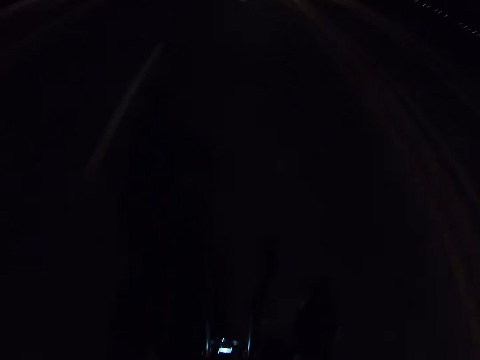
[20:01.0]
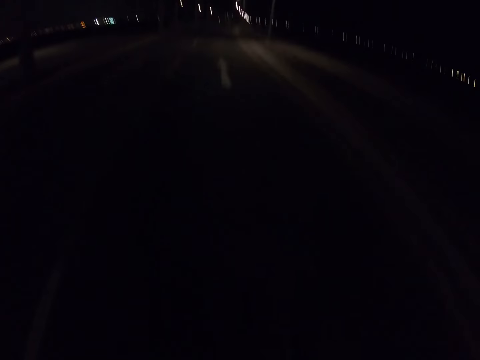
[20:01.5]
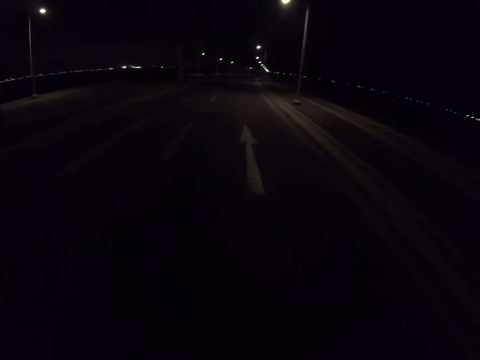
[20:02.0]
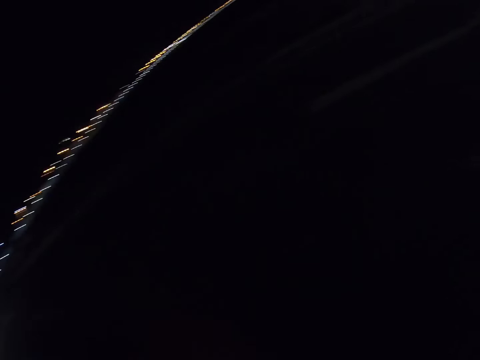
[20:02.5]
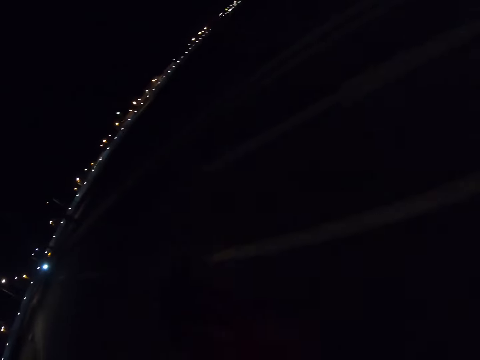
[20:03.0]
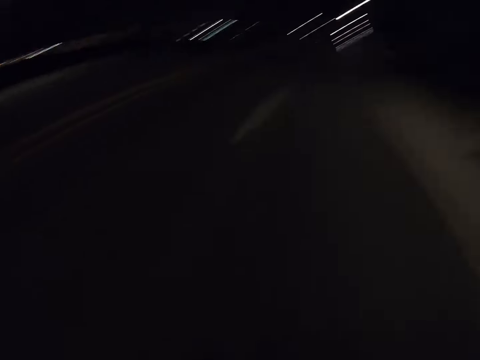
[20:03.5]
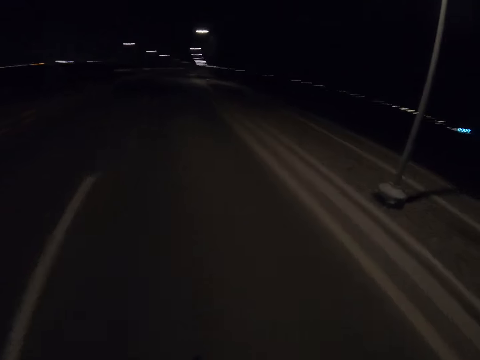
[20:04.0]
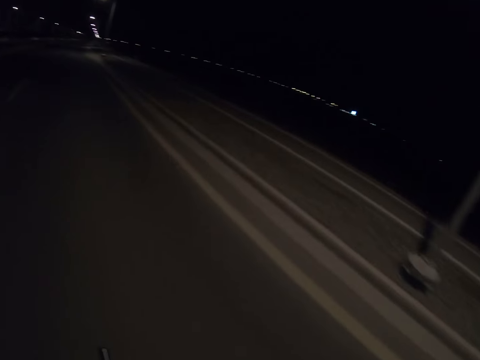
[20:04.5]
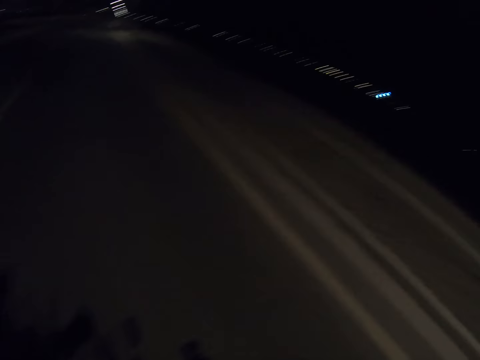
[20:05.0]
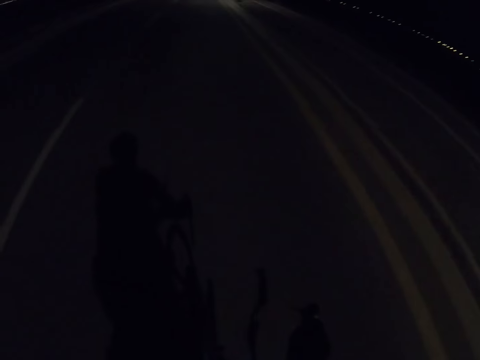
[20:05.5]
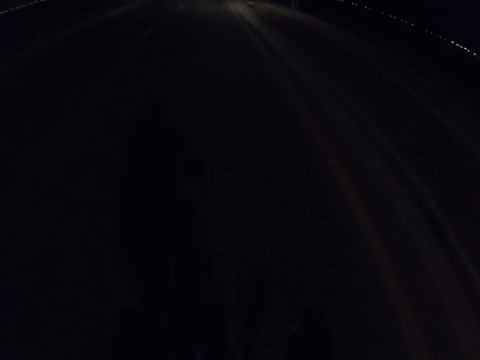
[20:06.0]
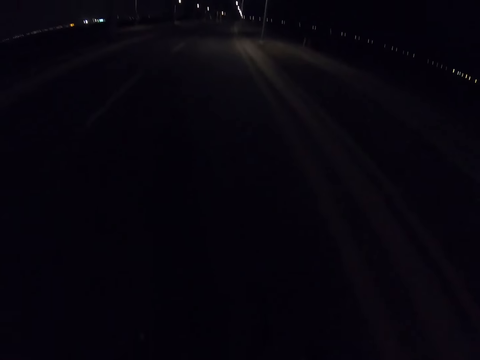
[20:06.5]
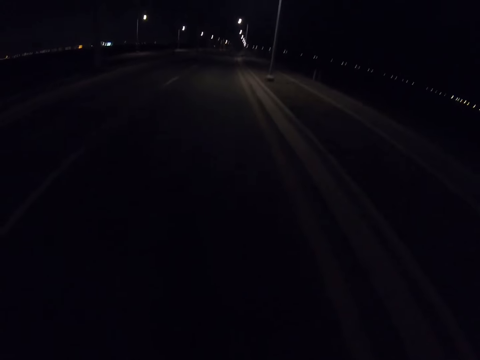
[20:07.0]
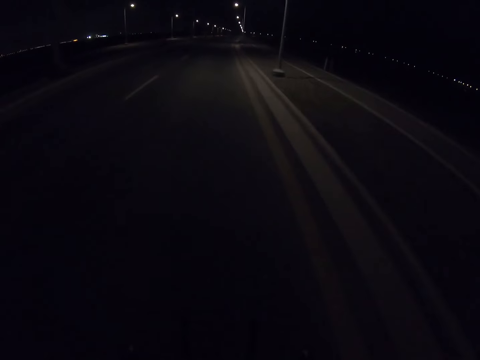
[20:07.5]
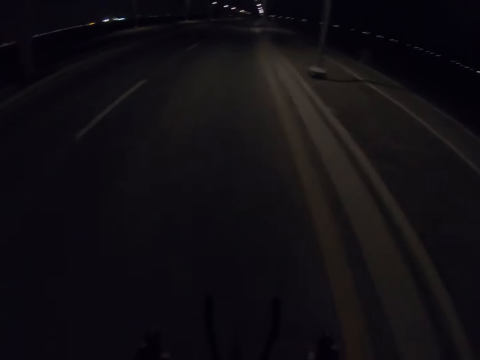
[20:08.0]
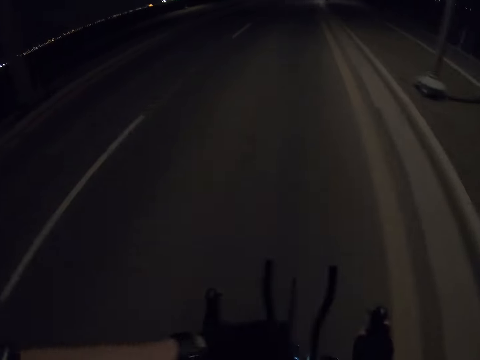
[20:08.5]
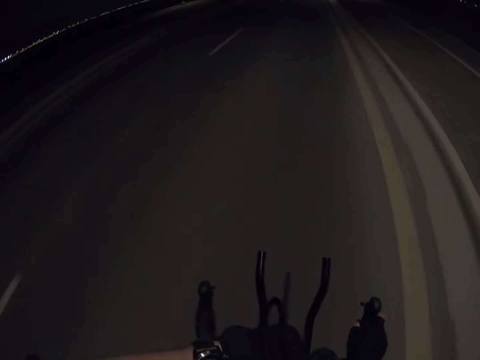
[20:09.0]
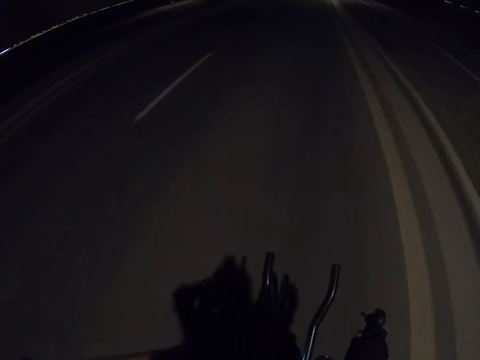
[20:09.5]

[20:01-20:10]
The camera wearer looks back. They look forward.

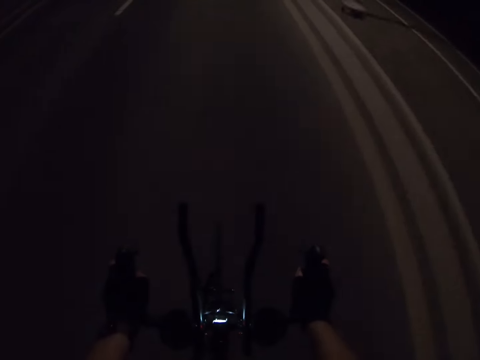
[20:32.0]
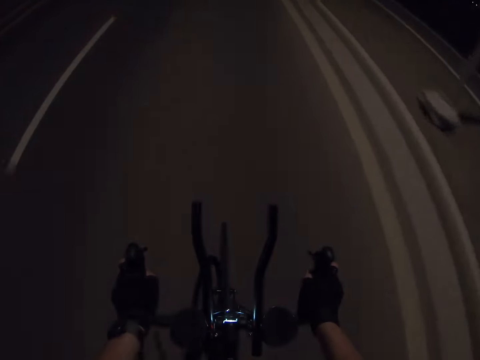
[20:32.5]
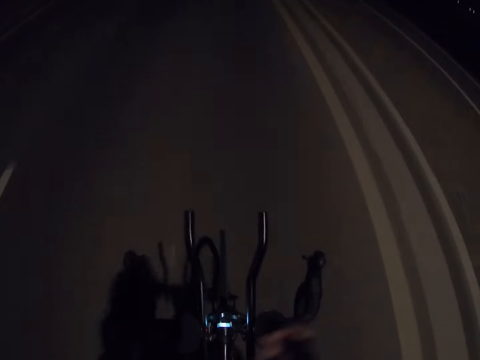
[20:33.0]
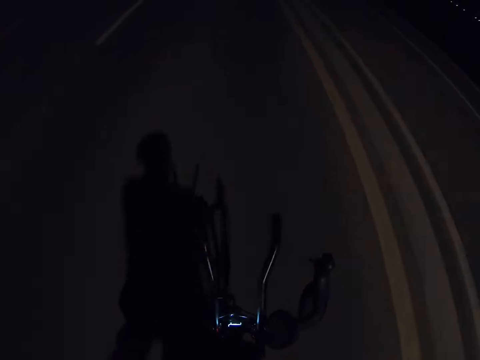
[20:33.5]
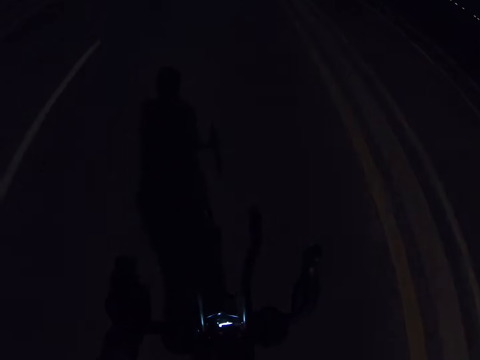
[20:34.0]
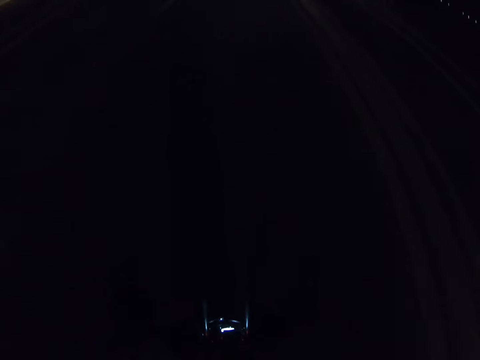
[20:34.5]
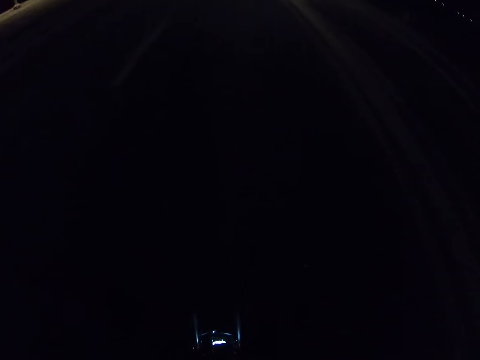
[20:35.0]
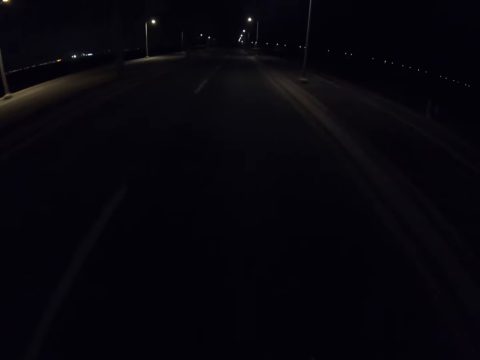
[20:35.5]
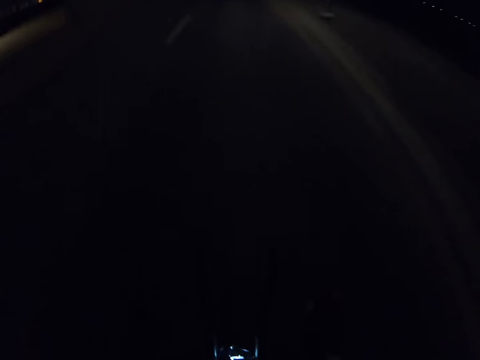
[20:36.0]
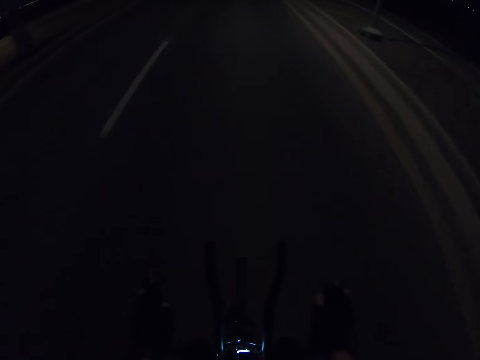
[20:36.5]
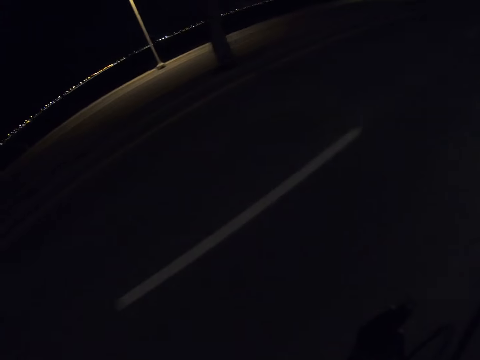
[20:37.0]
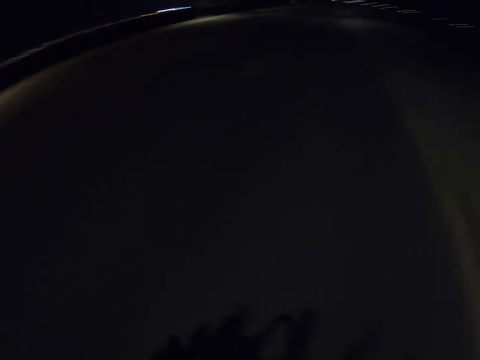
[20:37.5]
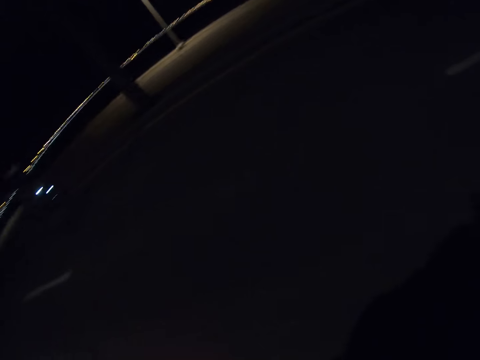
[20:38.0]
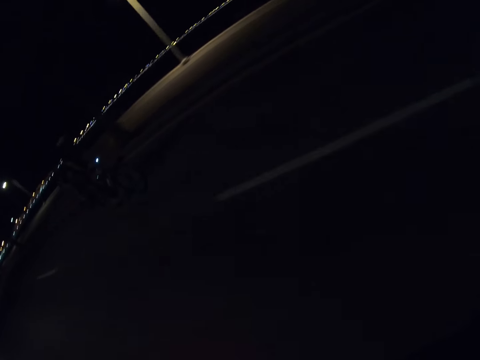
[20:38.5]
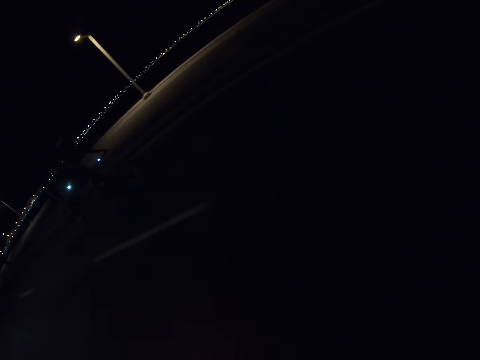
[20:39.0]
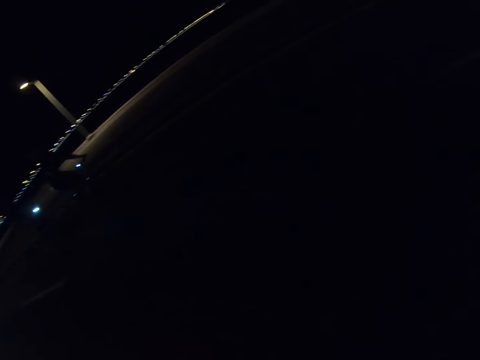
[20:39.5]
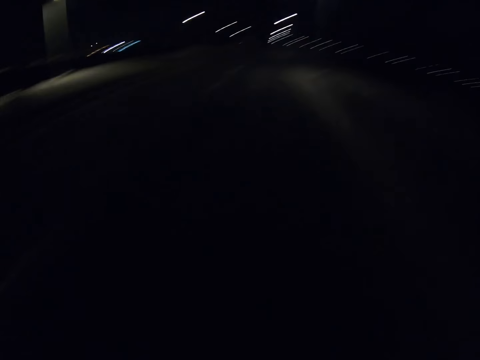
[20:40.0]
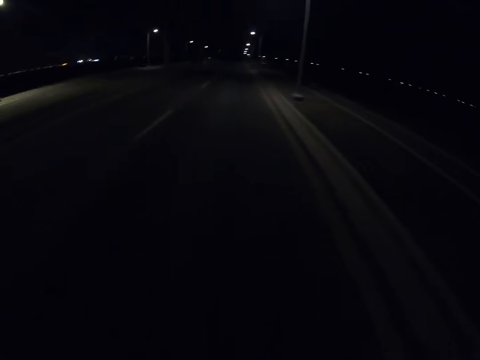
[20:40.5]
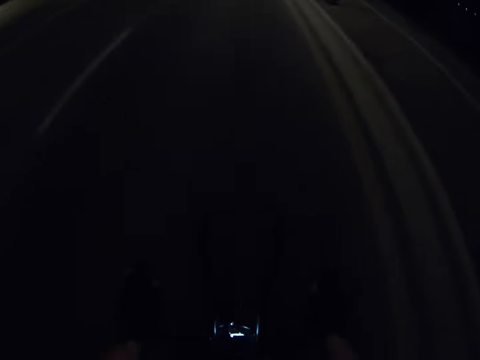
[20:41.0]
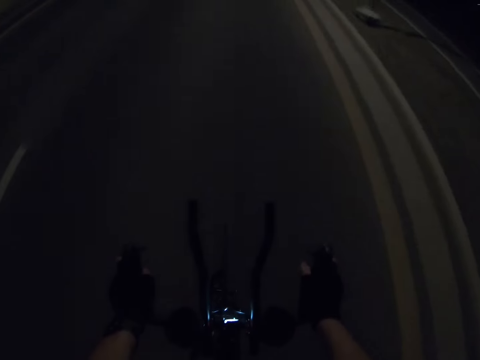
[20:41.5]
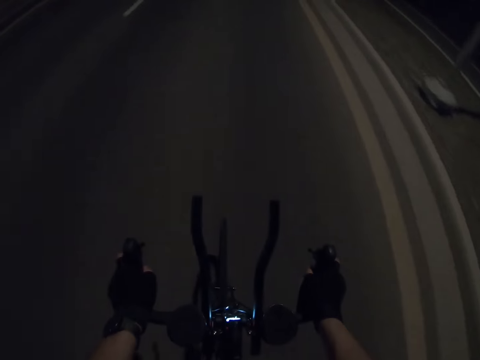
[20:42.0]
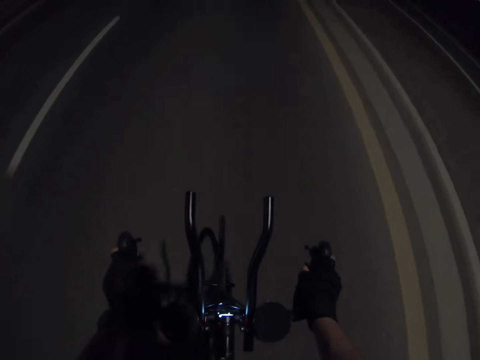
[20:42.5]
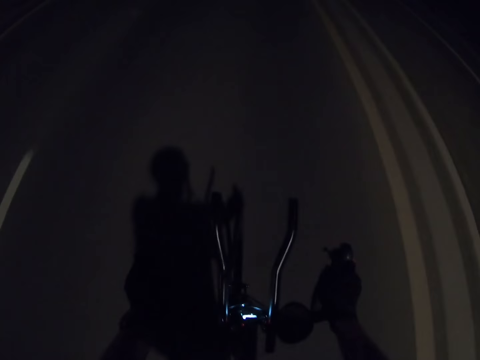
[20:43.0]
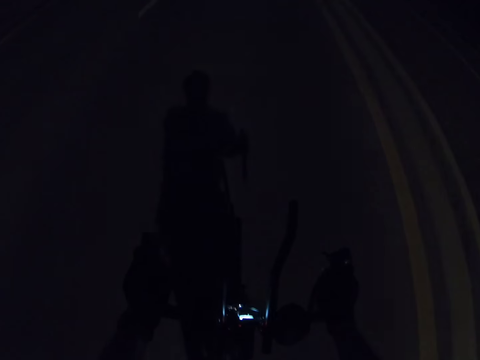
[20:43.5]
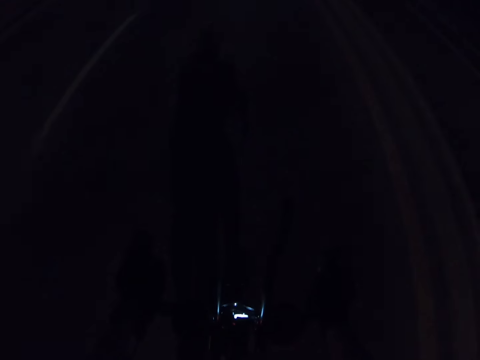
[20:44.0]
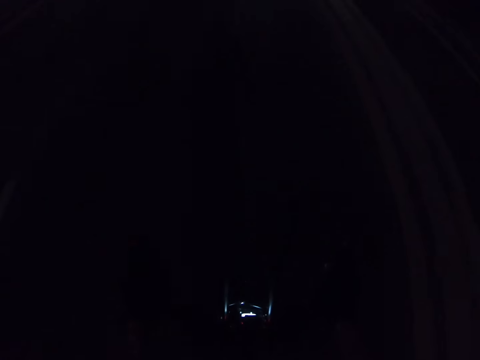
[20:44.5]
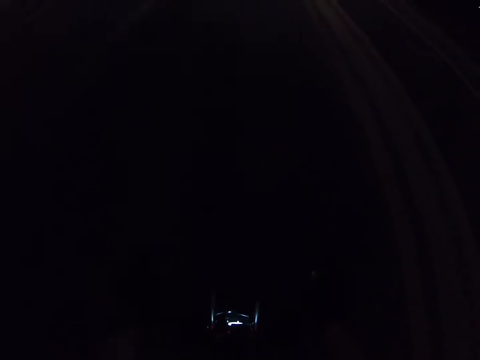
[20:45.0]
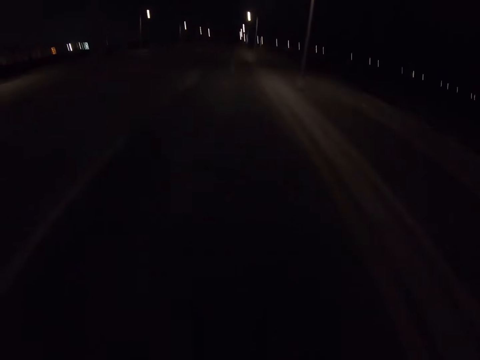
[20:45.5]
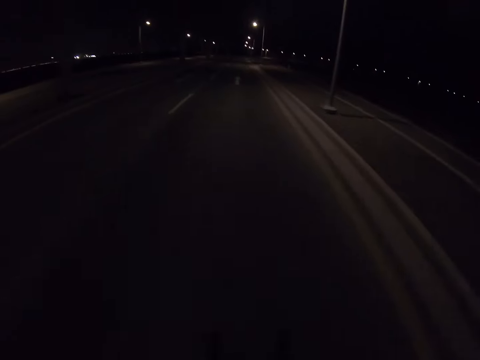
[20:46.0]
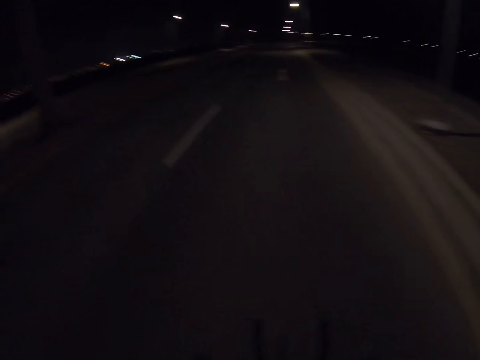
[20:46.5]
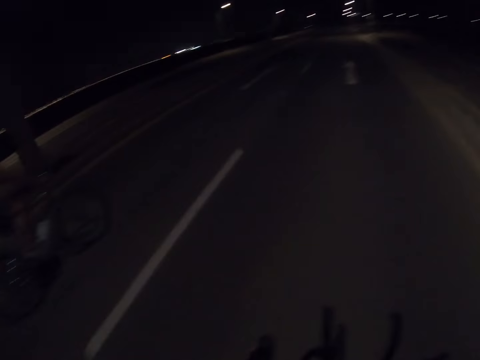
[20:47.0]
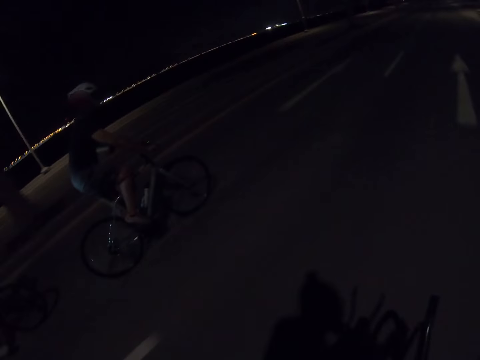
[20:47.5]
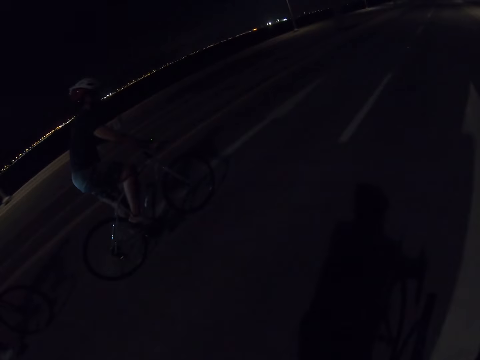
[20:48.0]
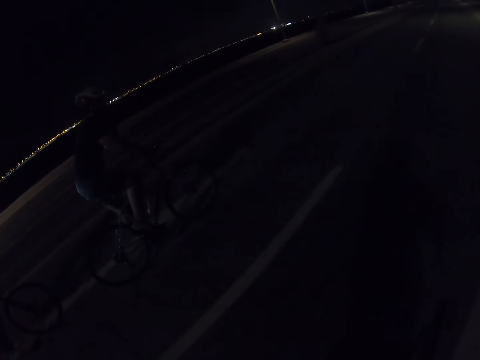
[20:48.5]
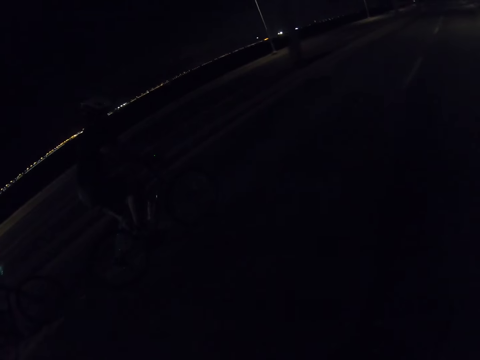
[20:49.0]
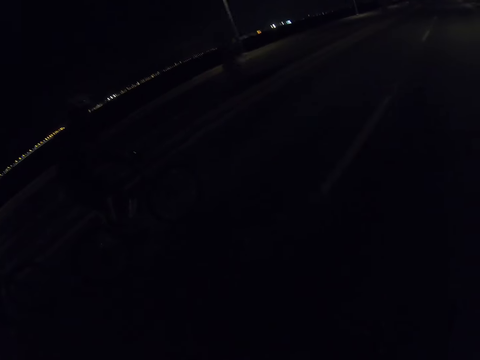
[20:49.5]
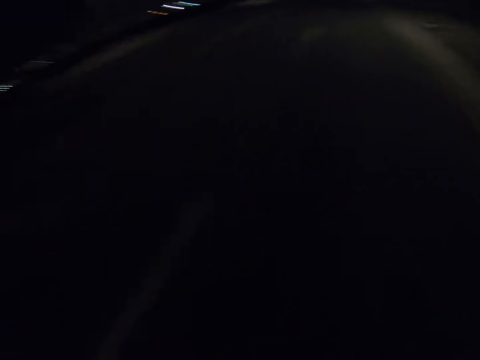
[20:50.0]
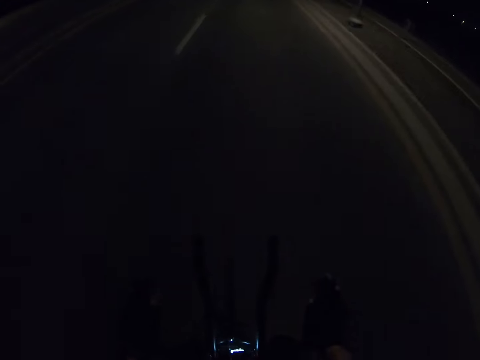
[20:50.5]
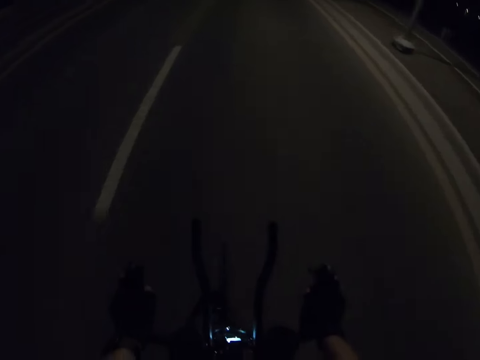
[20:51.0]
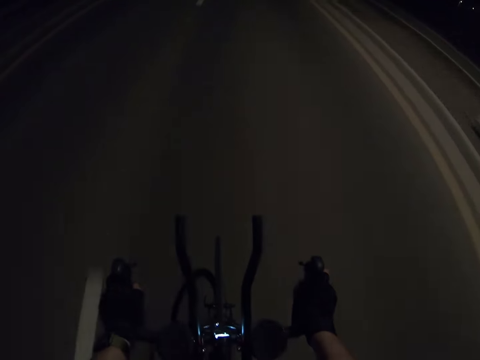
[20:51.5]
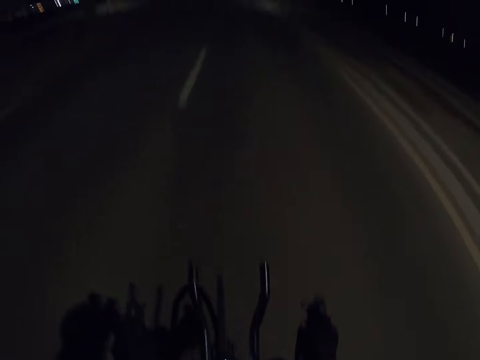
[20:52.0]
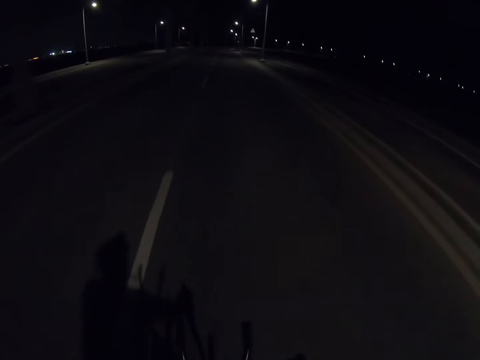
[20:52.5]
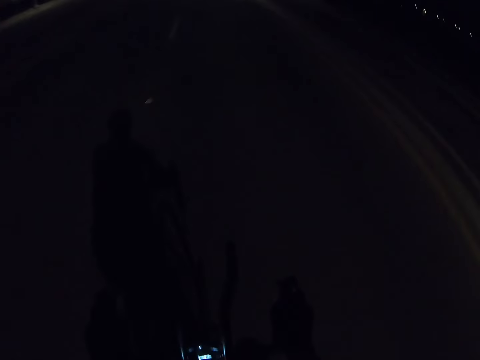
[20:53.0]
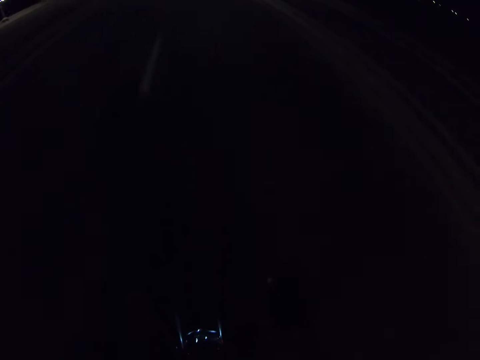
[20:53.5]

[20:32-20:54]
The camera wearer withholds the right hand from the bike handle. They hold the bike steering with both hands. They look back. They look forward. They look at a cyclist.
